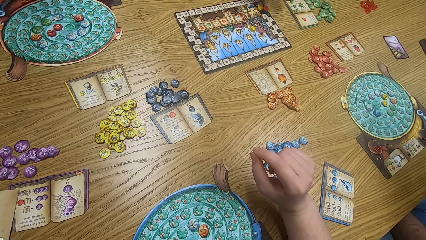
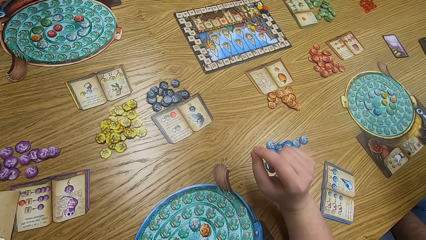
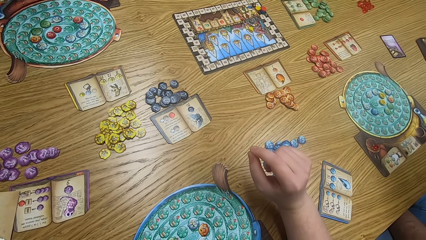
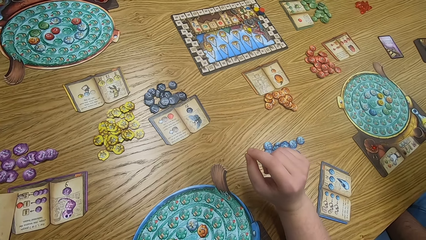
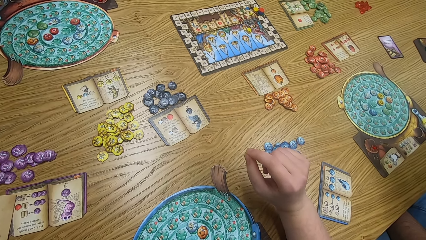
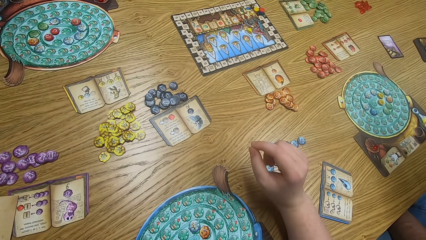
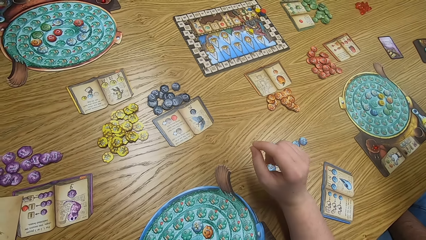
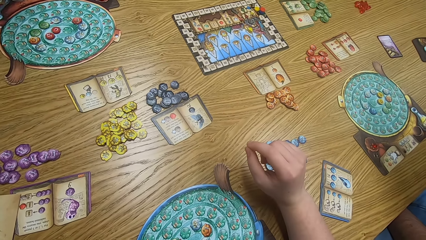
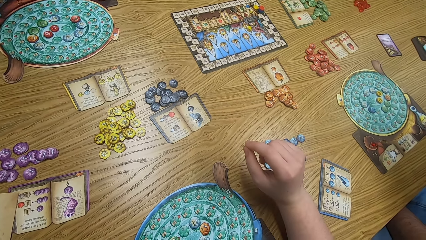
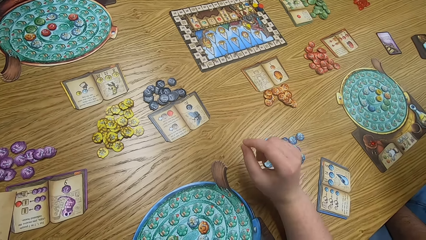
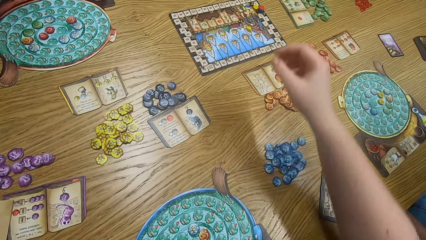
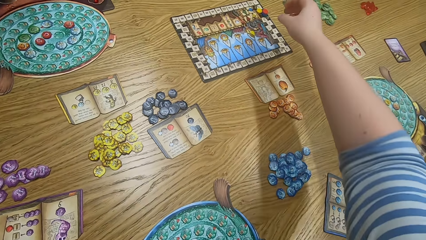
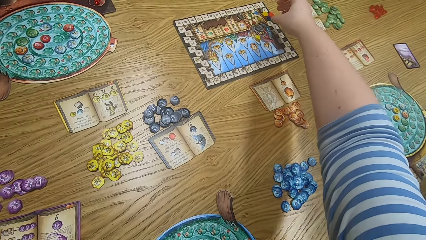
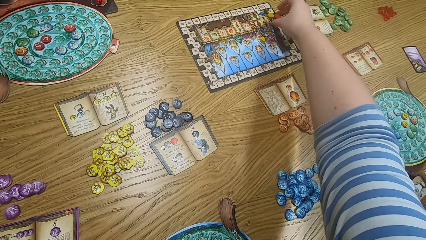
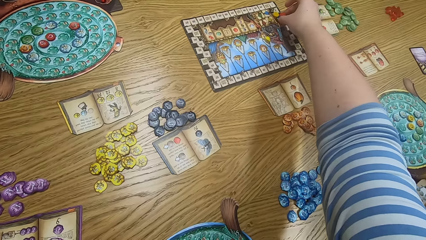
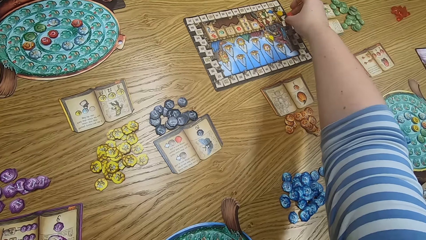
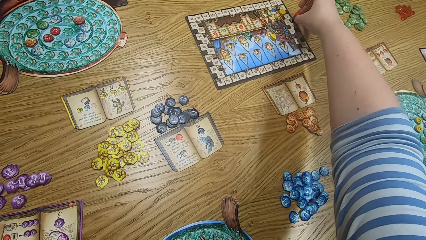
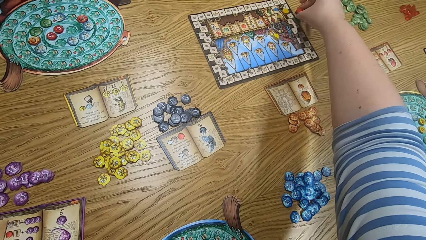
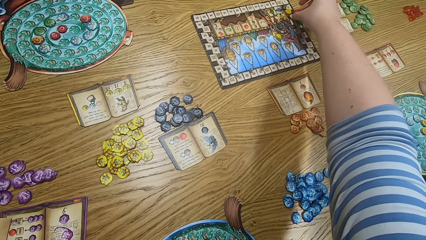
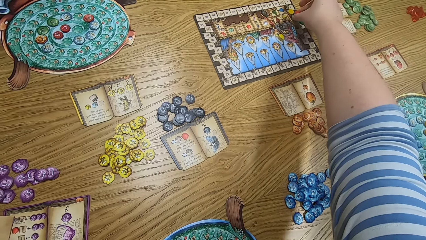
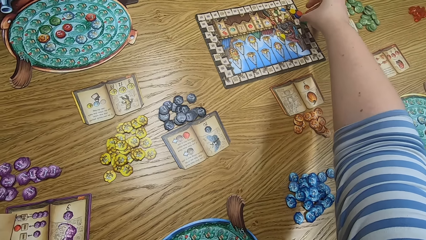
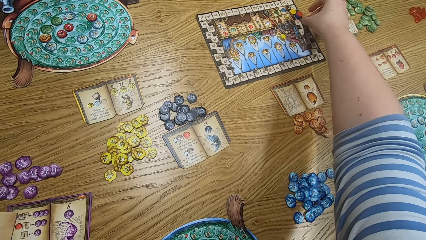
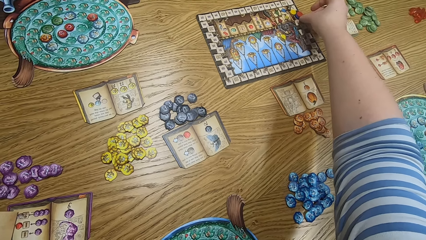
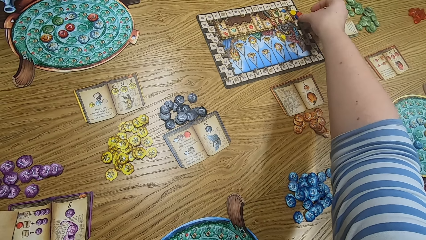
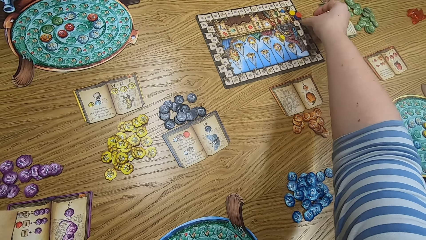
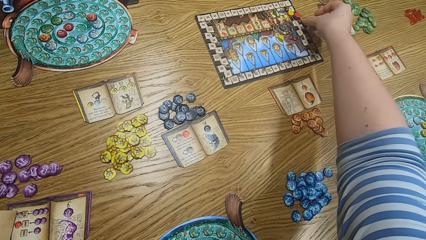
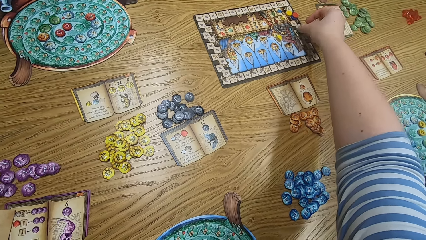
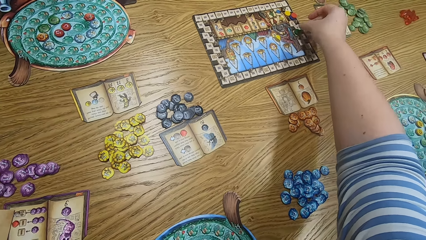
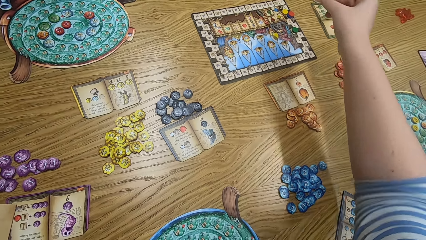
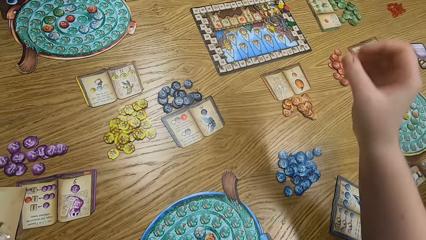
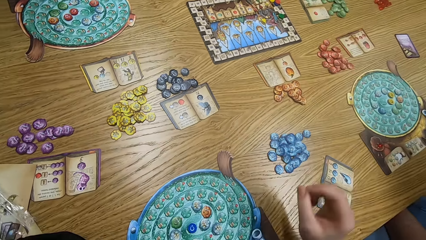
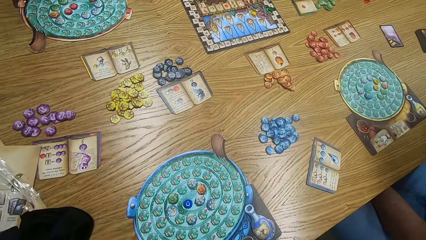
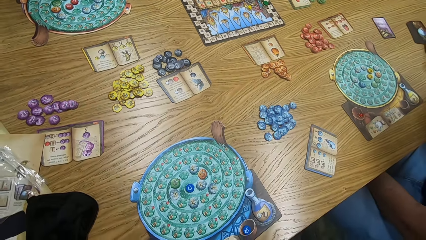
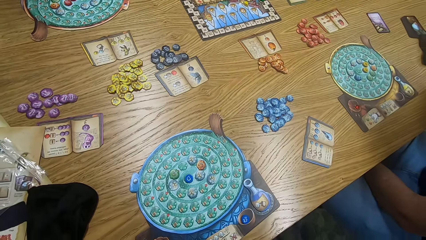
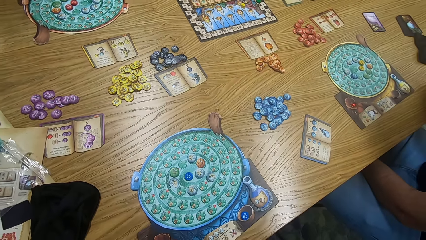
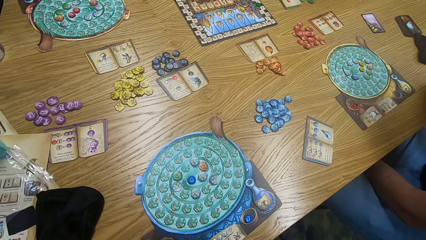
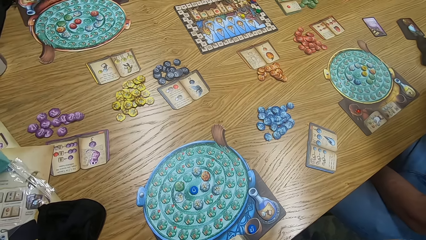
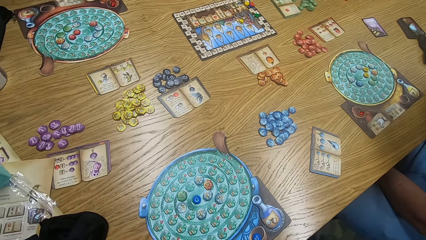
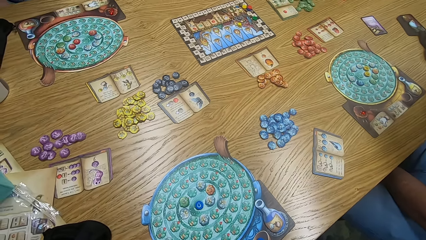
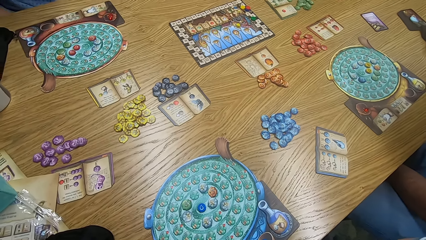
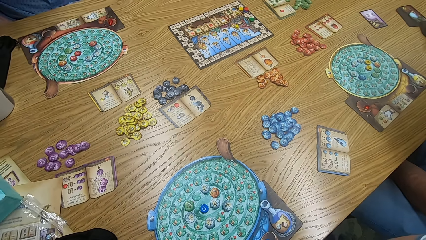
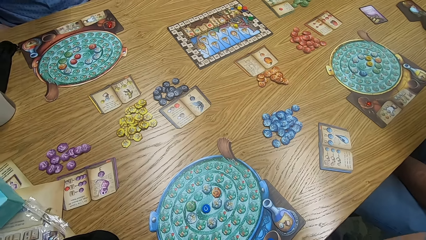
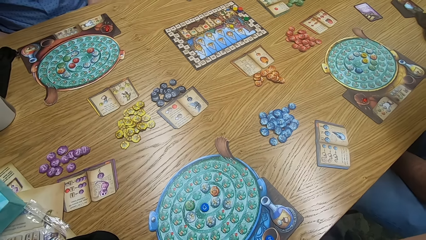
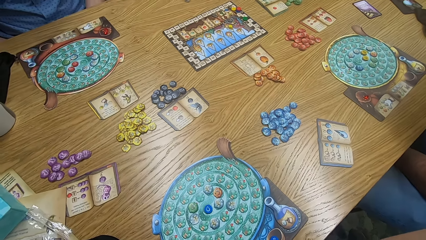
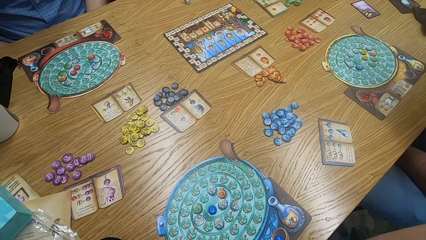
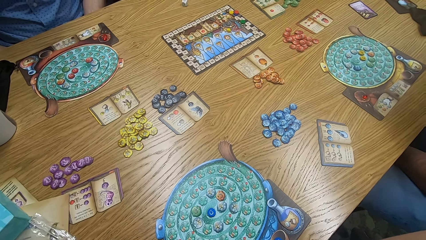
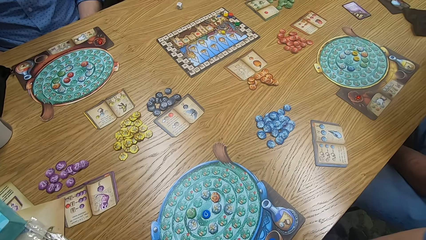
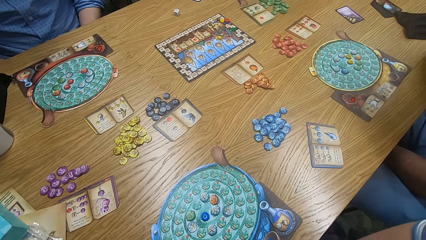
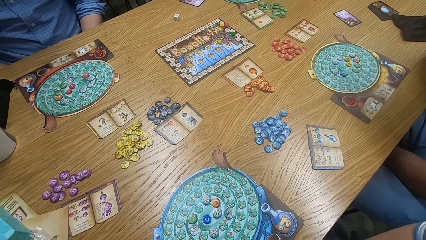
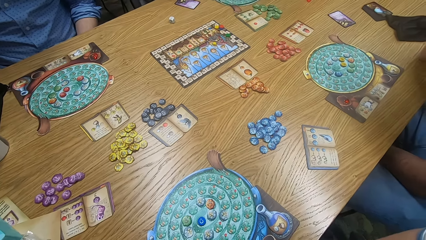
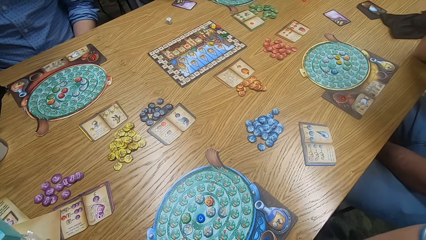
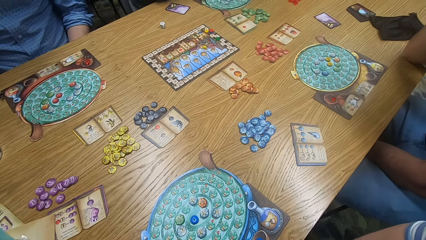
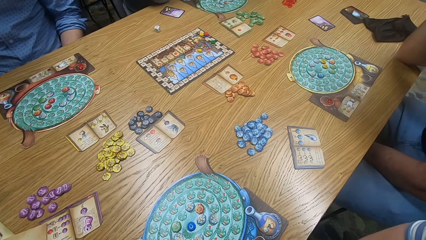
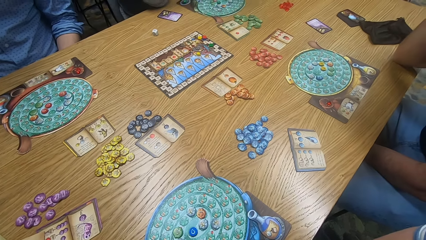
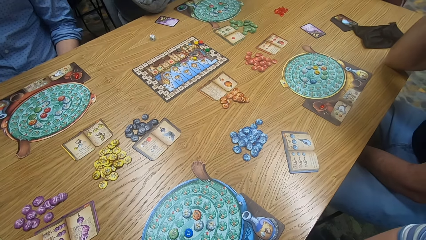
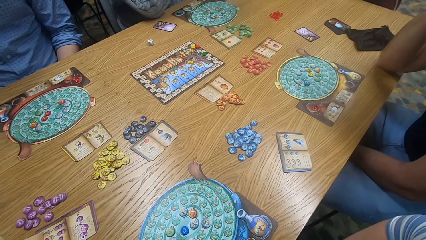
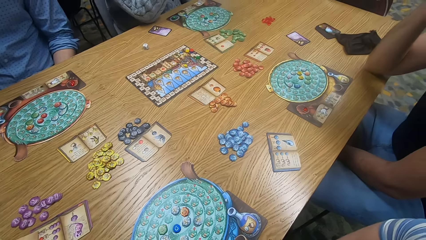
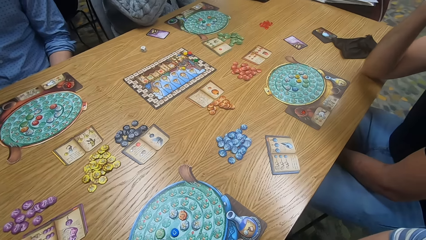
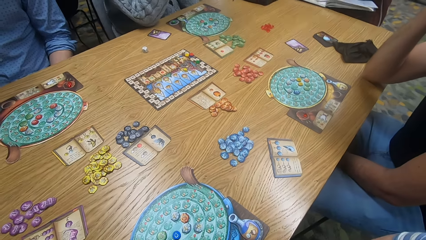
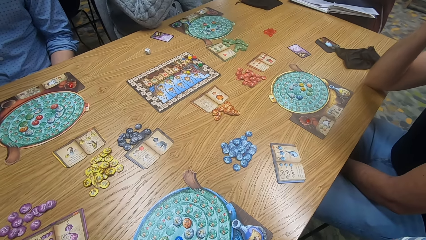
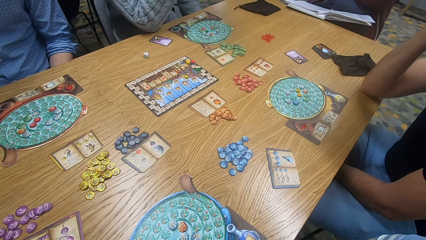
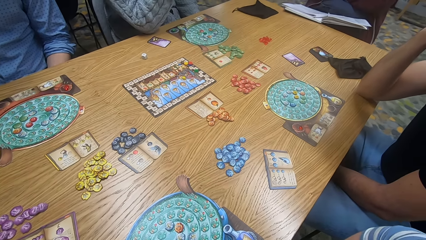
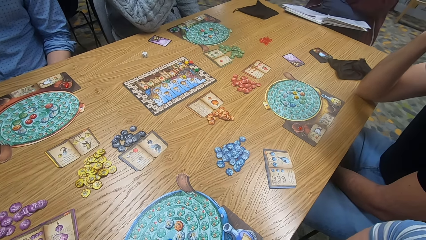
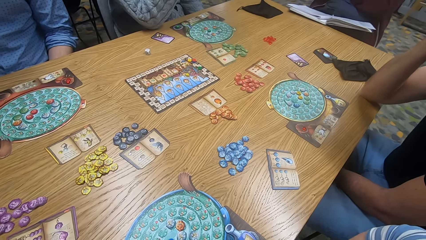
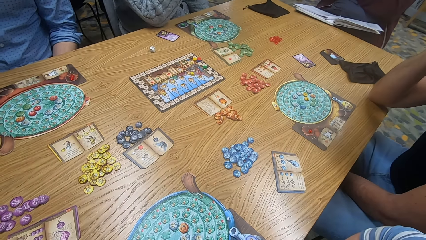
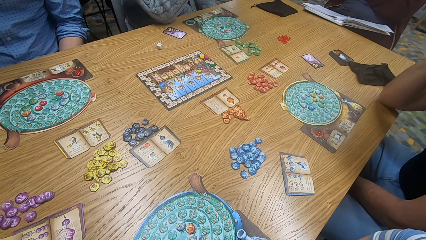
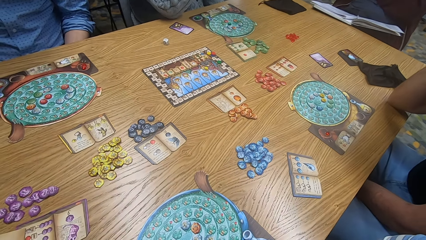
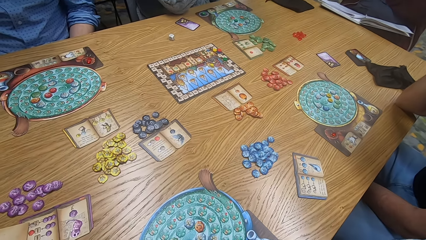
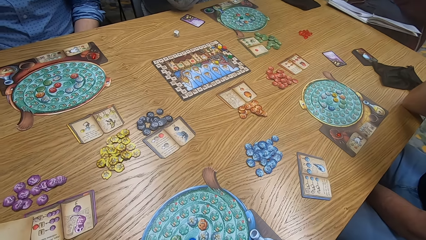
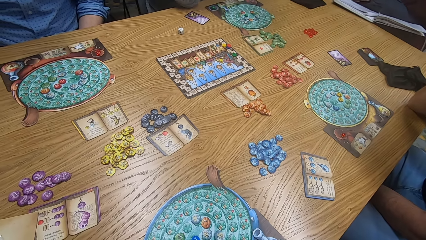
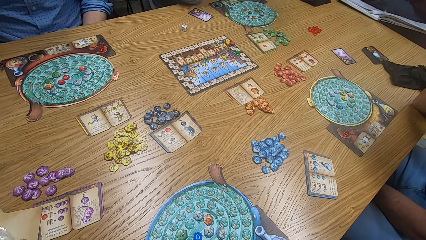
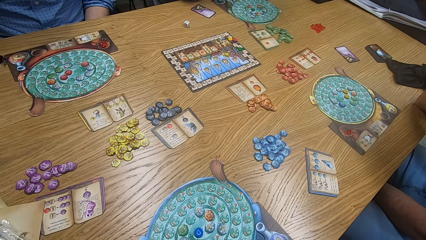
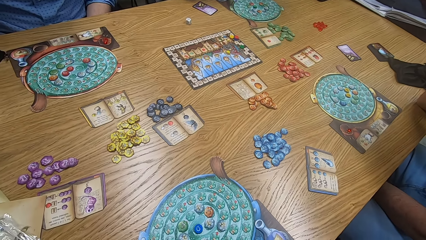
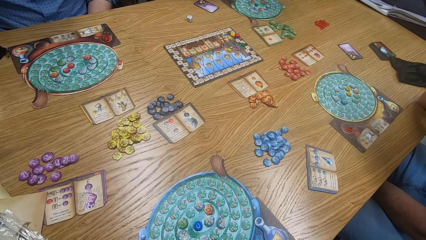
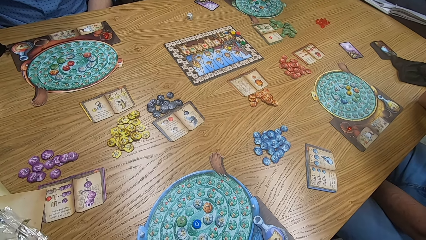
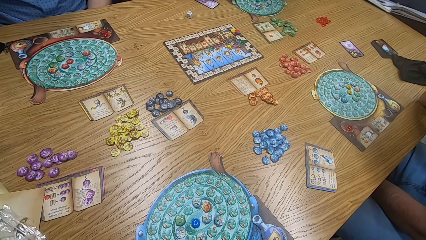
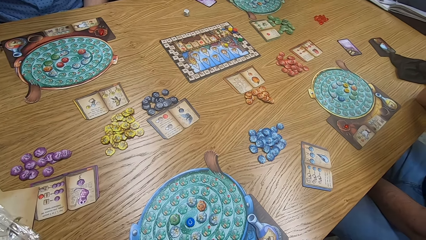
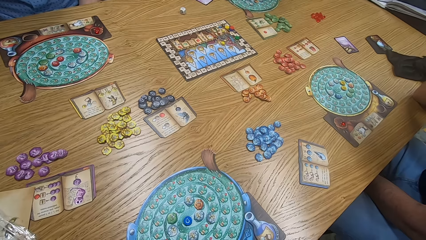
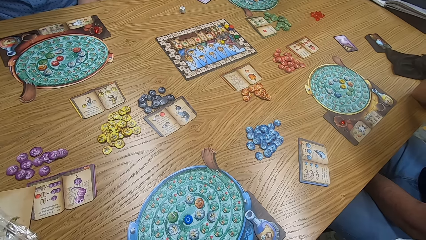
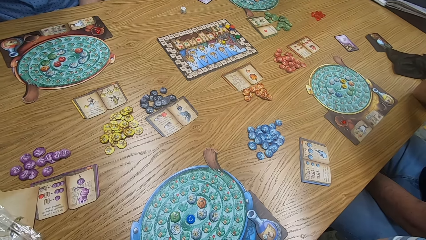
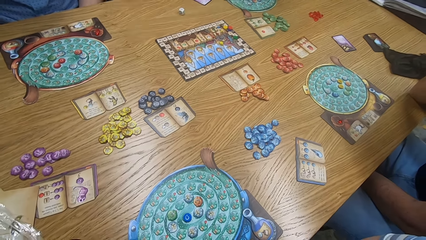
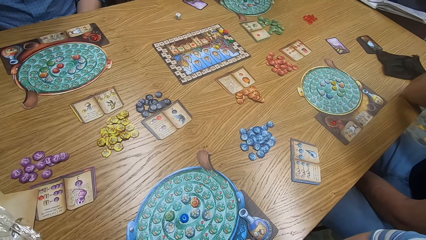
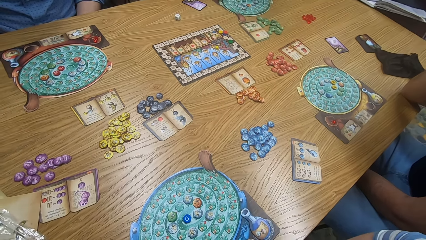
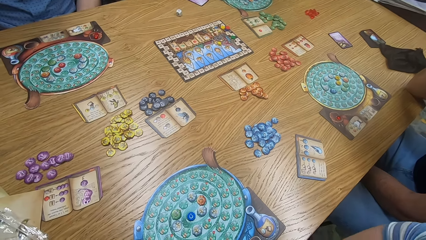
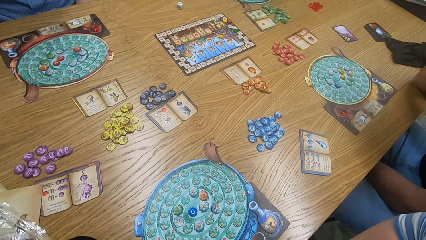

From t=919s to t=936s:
A man plays the game. The camera wearer looks around and moves the hand. They play the game. They look around.
